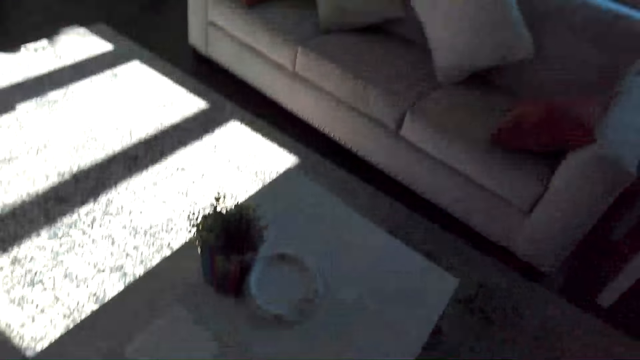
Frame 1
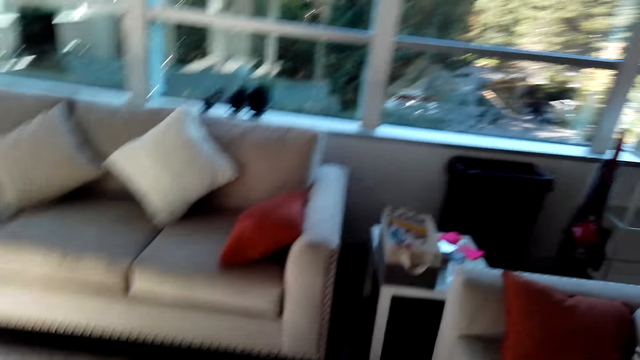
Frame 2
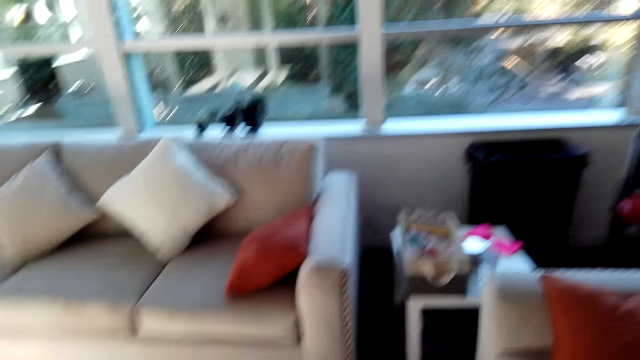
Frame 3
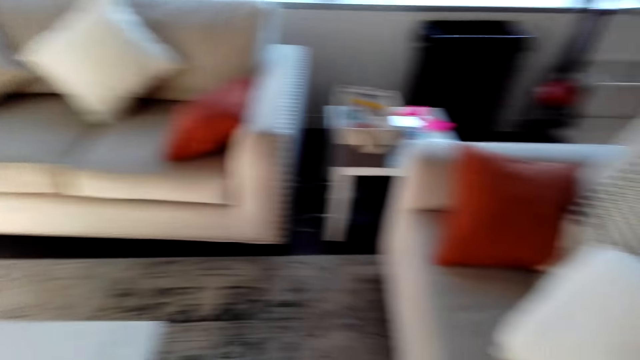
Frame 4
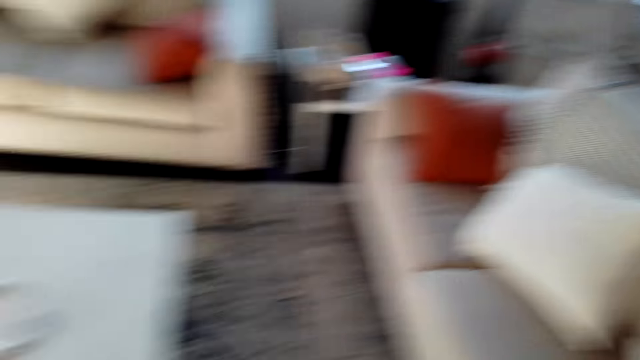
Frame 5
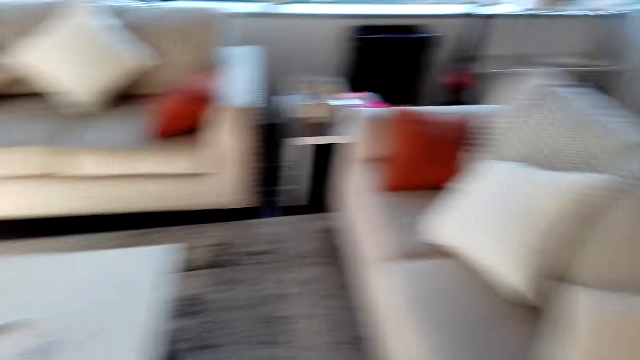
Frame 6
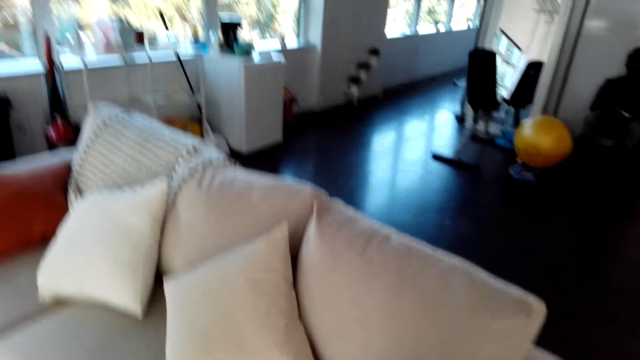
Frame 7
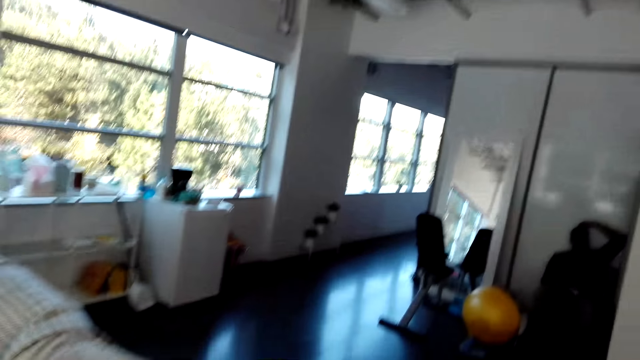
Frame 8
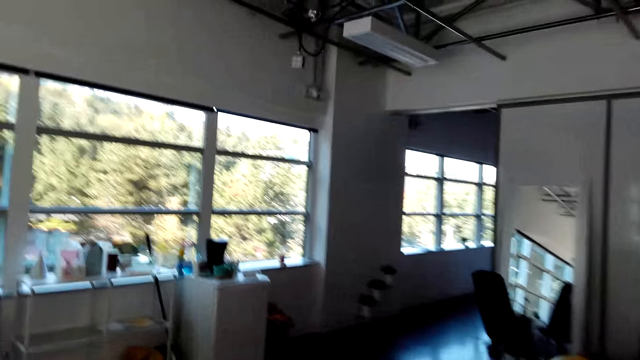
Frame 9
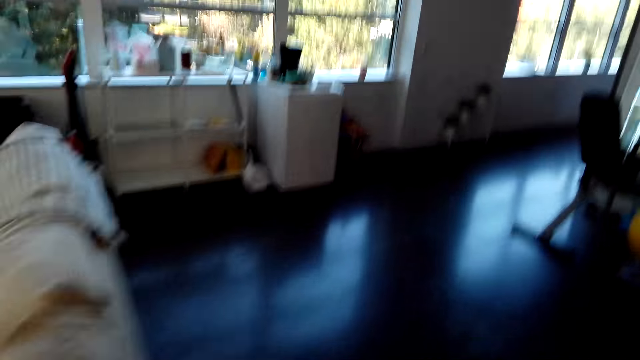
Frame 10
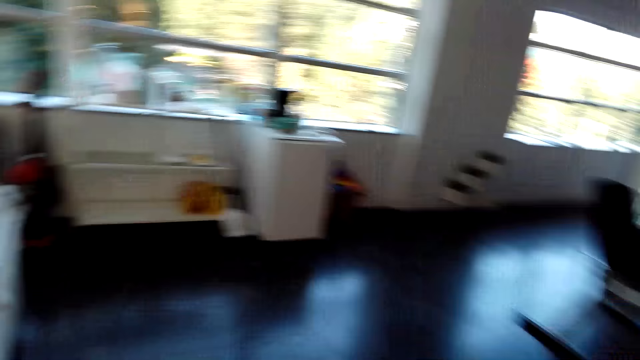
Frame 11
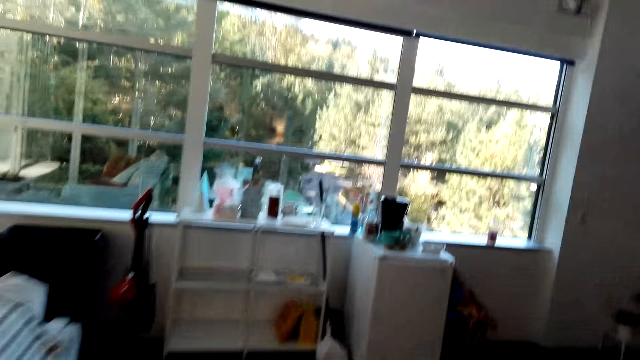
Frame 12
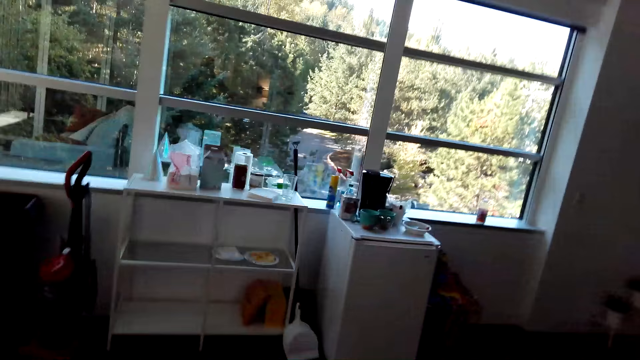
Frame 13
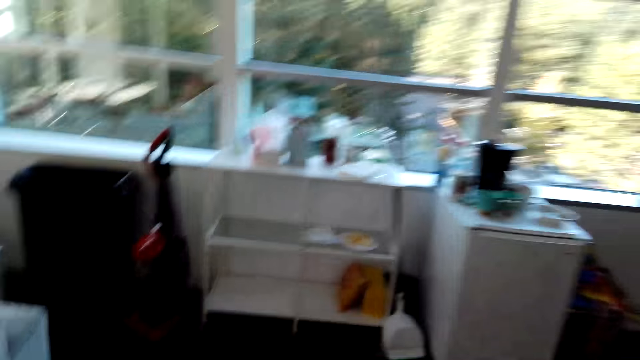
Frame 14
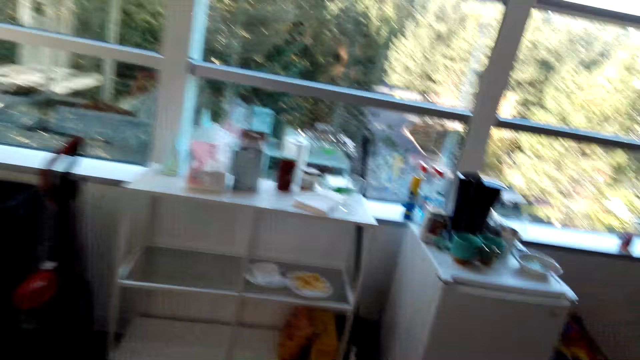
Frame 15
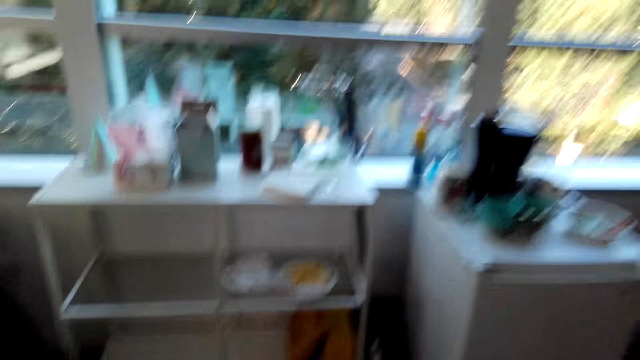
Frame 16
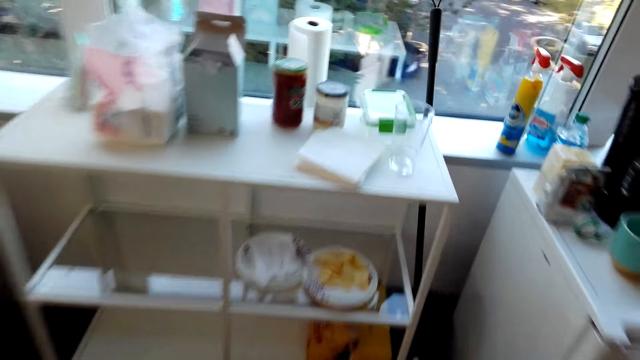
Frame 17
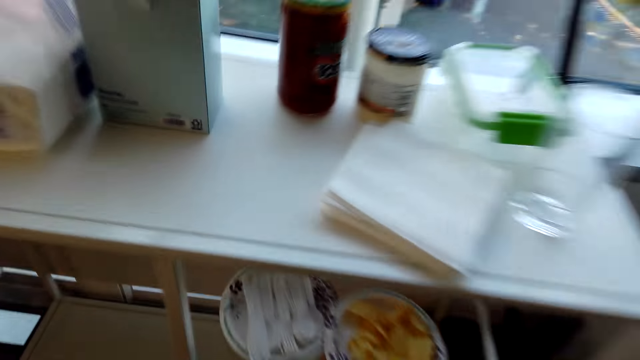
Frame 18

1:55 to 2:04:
The camera wearer looks around the room. They walk forward.

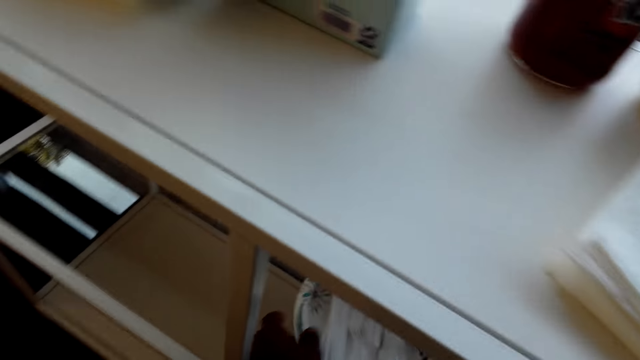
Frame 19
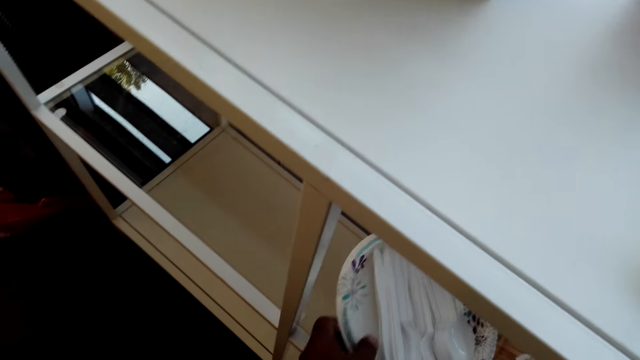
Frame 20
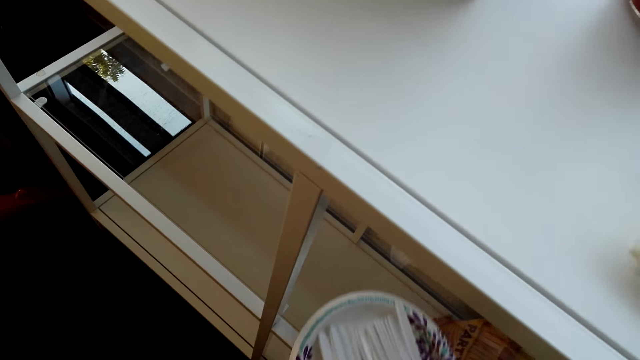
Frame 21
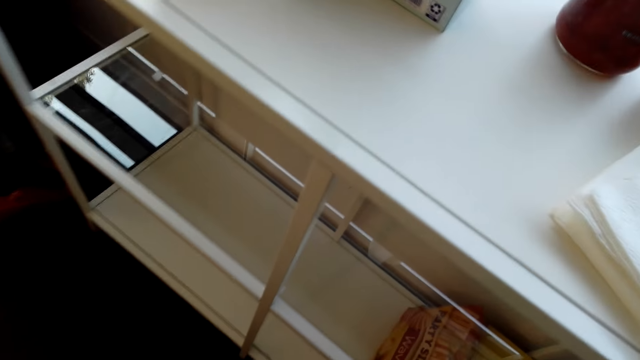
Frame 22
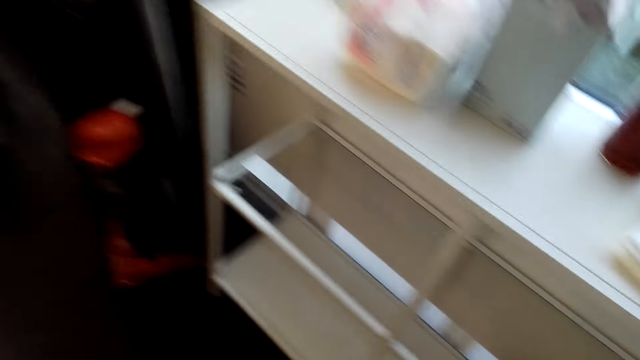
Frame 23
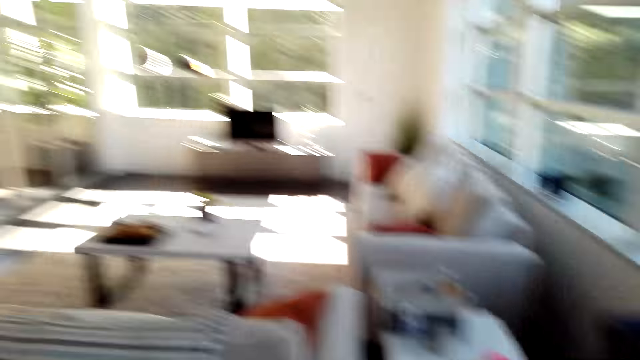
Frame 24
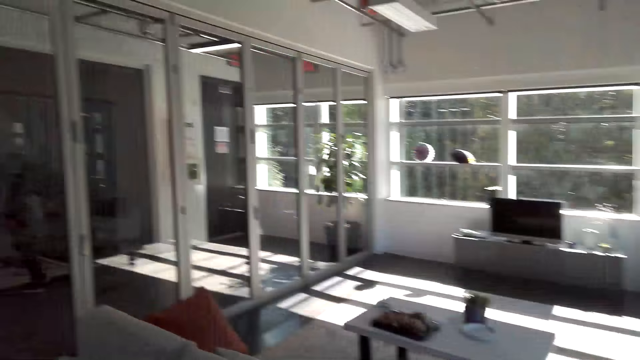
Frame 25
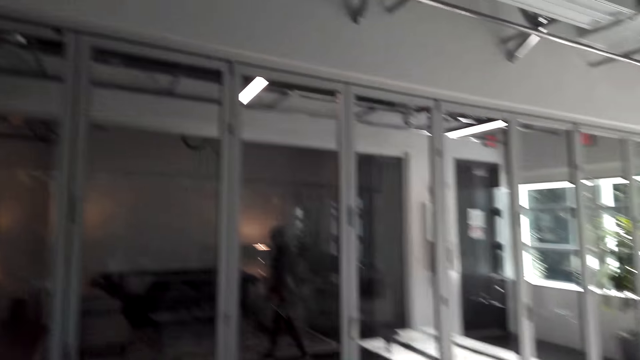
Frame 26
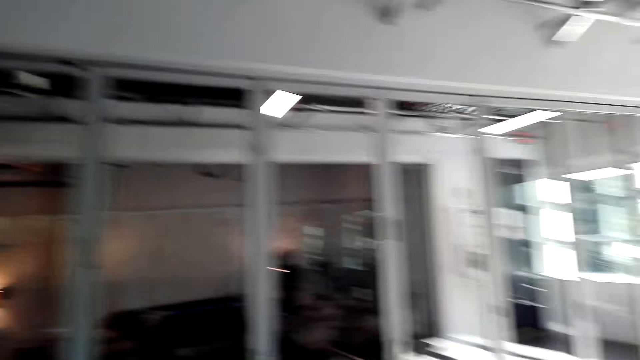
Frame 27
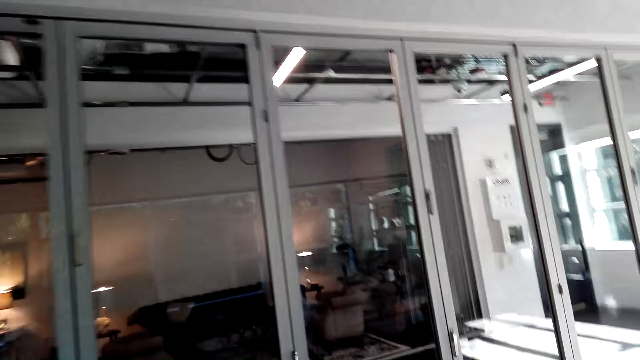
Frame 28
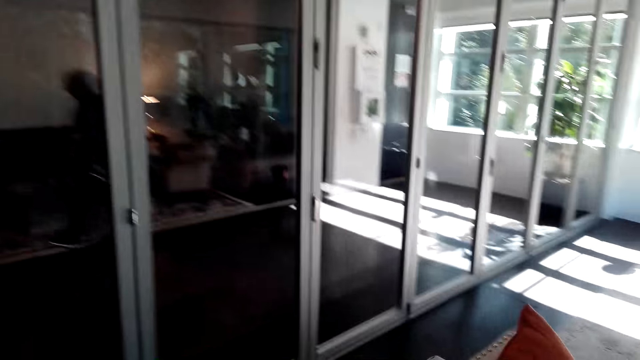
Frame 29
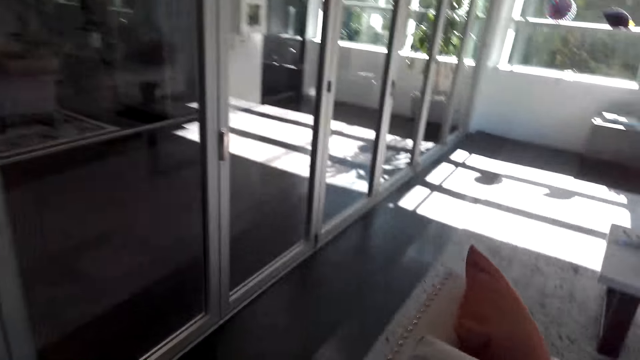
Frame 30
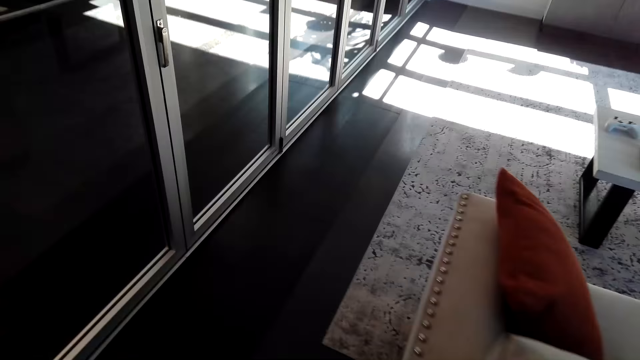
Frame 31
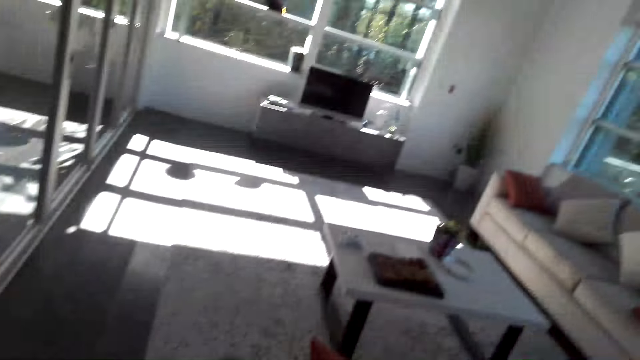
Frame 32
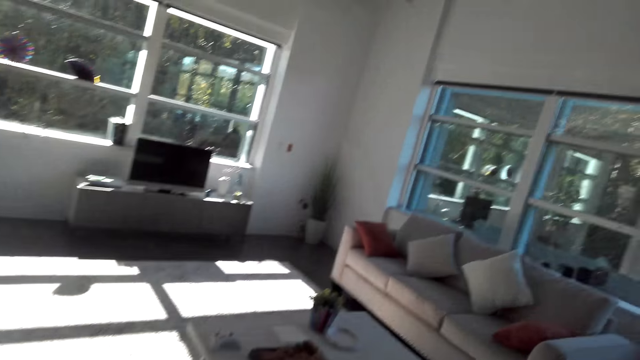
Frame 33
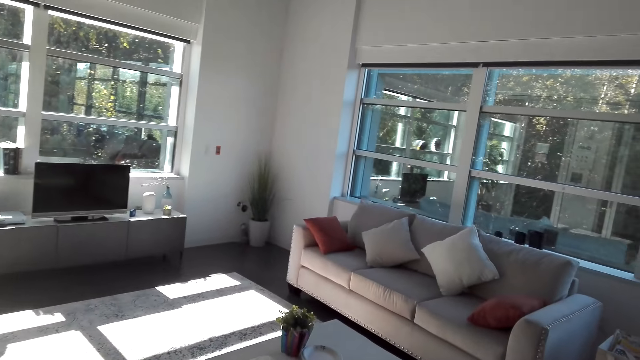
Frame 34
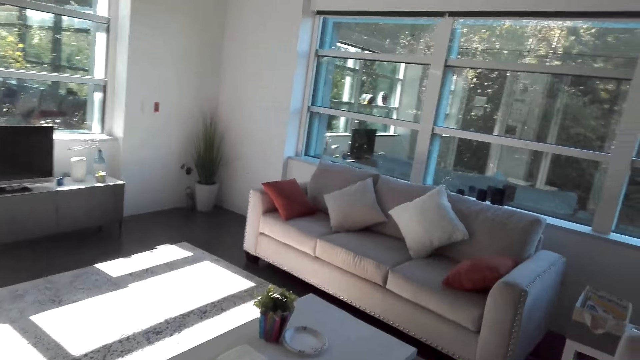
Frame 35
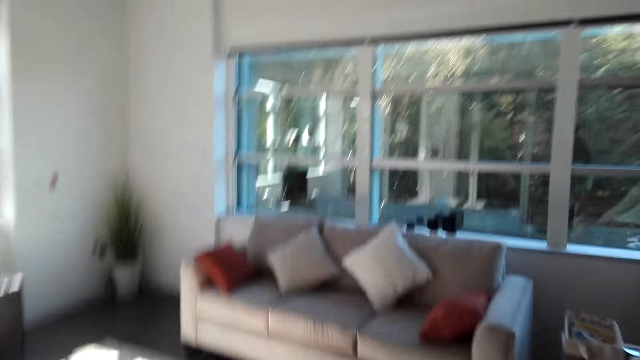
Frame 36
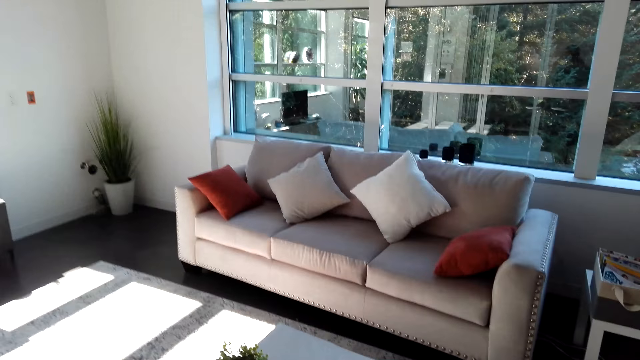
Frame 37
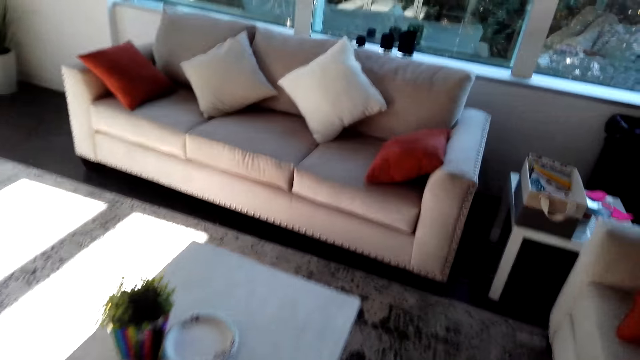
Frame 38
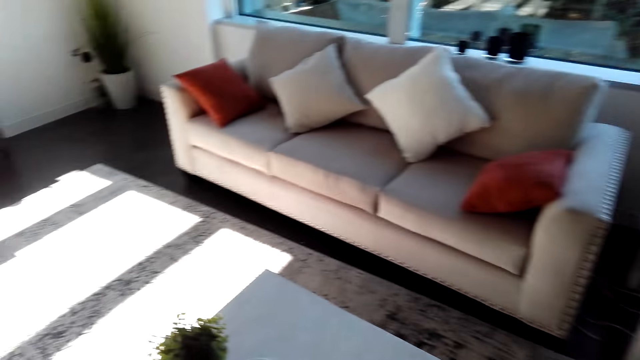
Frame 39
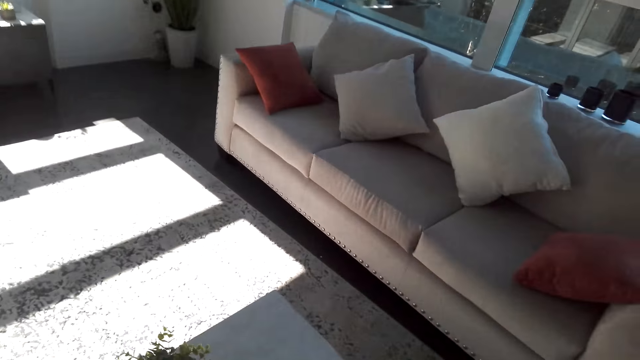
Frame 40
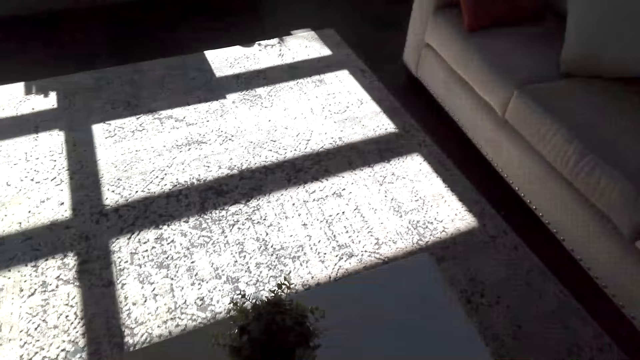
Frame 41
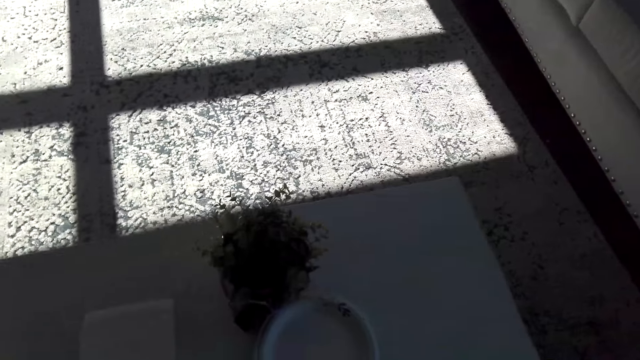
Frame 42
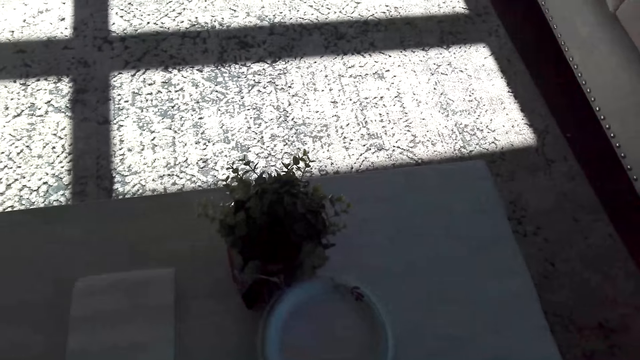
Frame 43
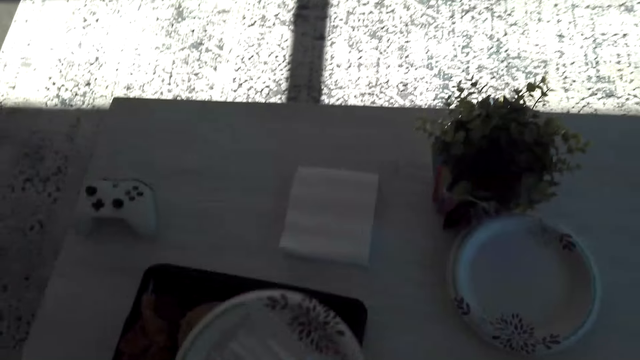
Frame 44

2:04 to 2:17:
The camera wearer picks up a plate with spoons from the table. They look around the house. They walk forward.
